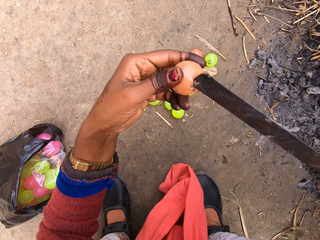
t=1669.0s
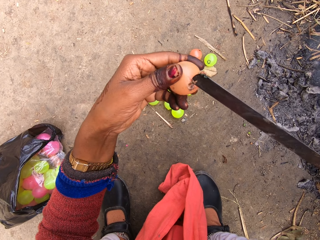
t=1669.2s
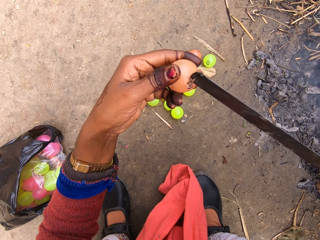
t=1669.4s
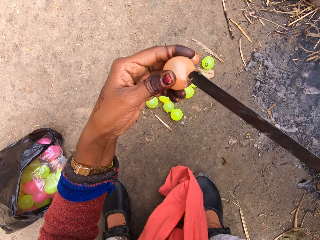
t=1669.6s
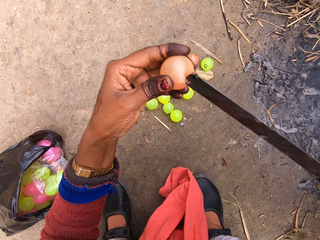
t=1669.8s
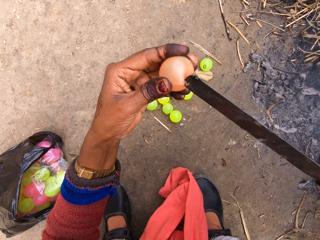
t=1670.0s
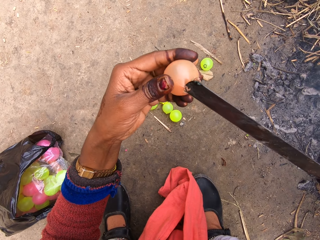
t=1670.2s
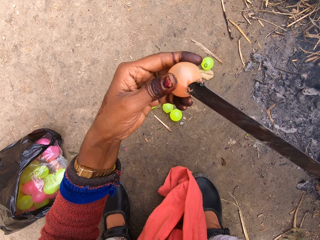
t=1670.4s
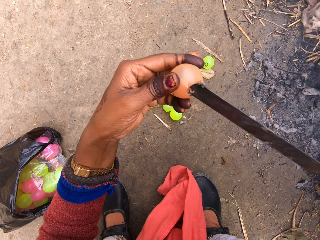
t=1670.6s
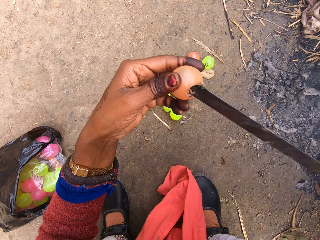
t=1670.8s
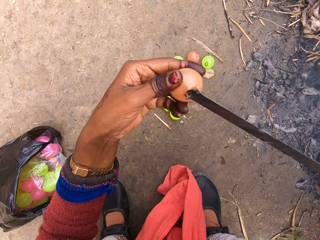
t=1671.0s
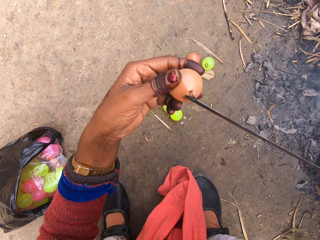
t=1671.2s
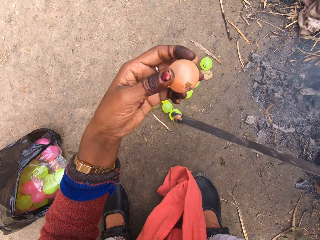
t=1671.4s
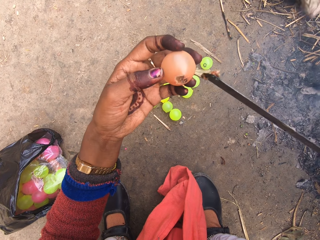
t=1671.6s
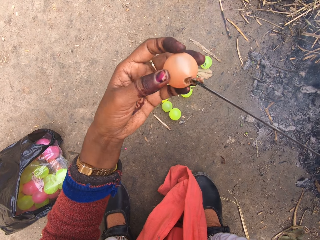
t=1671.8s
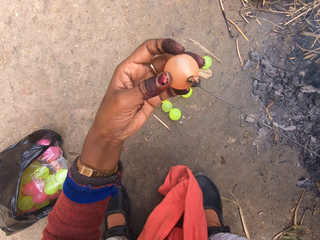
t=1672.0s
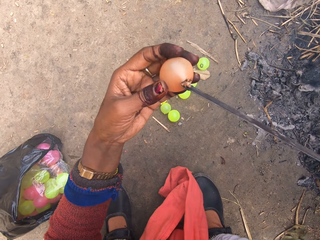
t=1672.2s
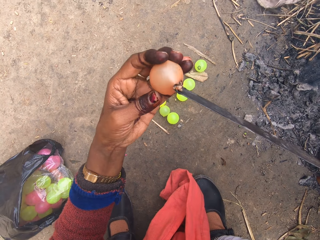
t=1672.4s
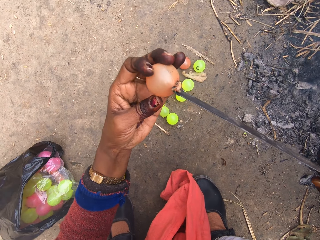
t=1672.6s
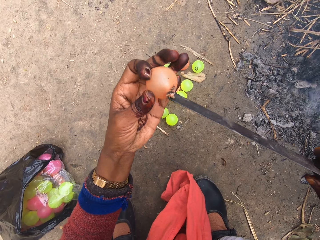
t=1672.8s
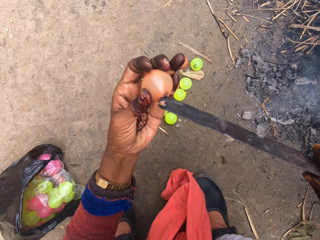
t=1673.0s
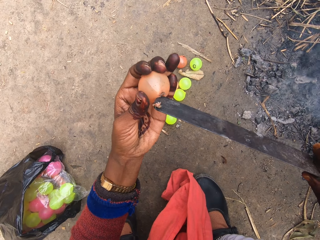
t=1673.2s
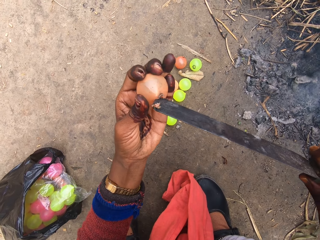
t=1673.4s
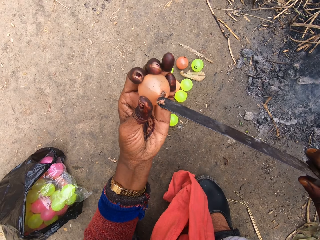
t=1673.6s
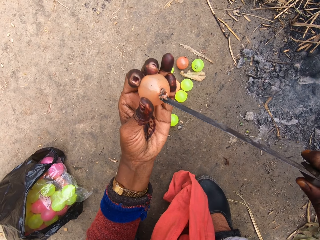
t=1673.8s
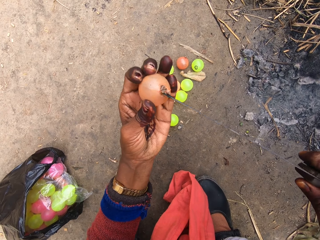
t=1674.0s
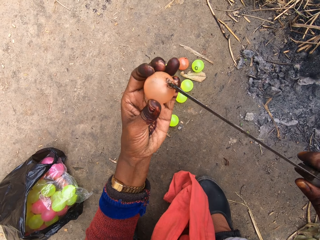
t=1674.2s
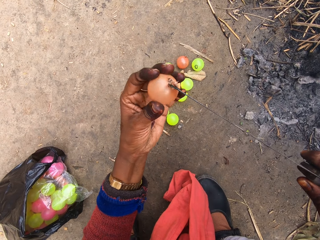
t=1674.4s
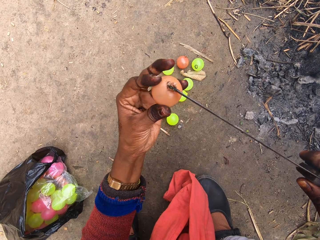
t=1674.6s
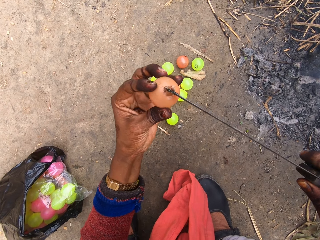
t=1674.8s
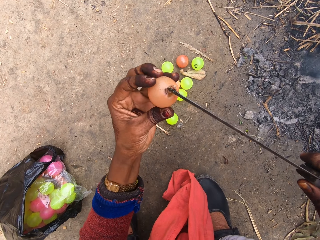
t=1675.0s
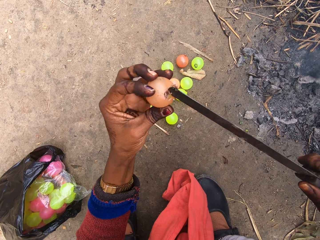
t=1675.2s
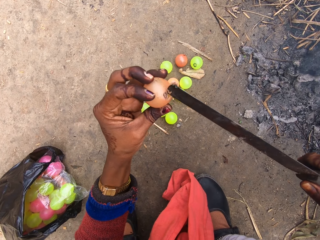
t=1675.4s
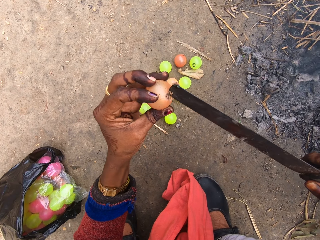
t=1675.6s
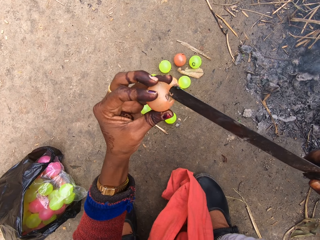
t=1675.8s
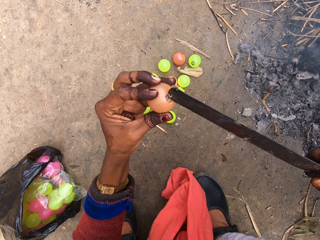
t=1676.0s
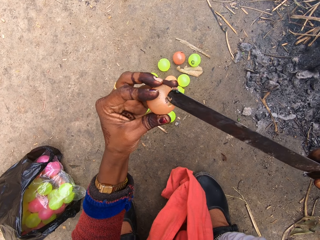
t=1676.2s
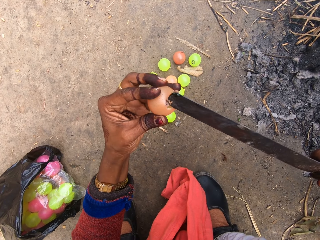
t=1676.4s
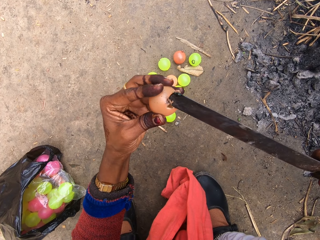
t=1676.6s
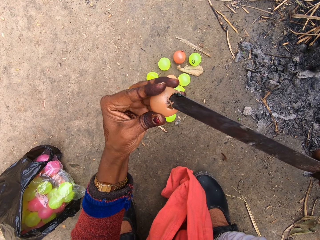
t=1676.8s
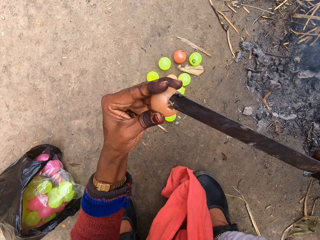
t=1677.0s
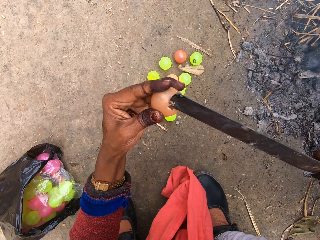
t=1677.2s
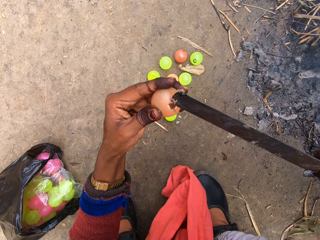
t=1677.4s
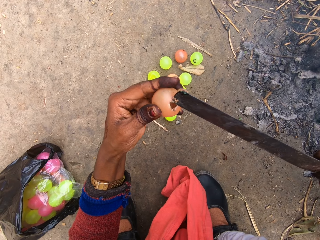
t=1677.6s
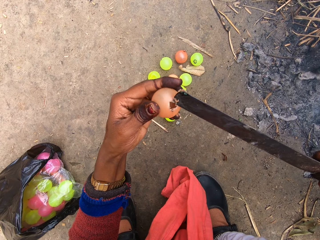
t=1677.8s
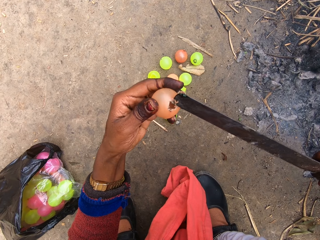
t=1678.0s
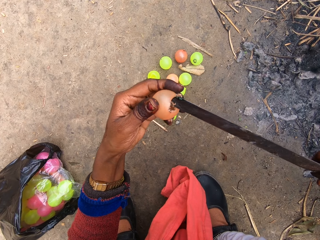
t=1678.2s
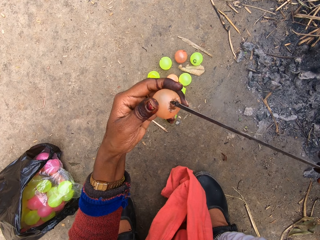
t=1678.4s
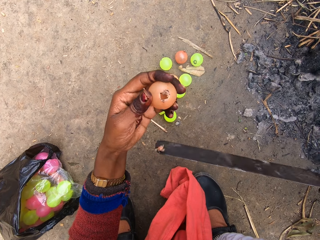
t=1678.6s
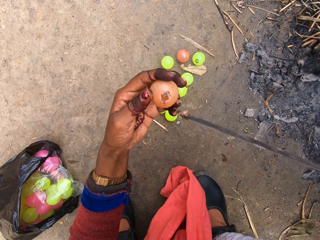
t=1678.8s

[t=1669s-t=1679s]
The camera wearer looks at the small ball. They burn the small plastic ball with the machete.

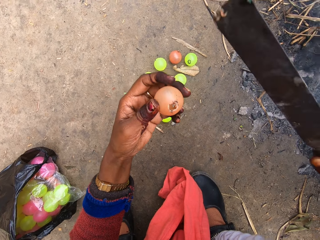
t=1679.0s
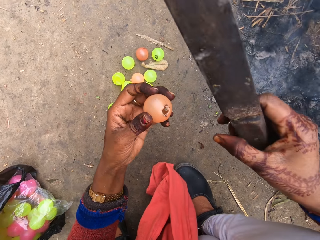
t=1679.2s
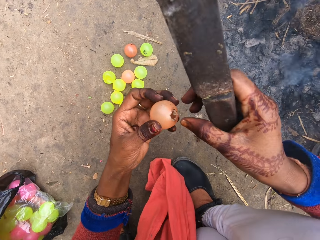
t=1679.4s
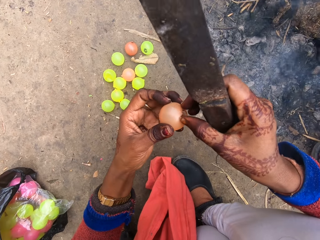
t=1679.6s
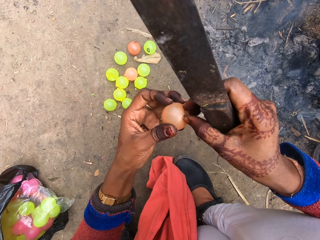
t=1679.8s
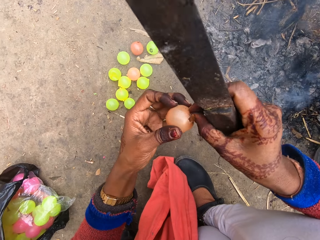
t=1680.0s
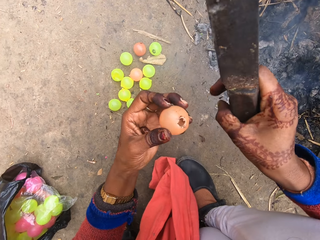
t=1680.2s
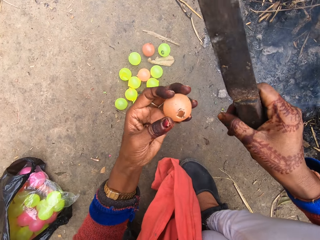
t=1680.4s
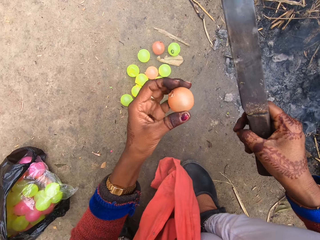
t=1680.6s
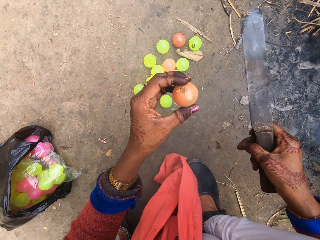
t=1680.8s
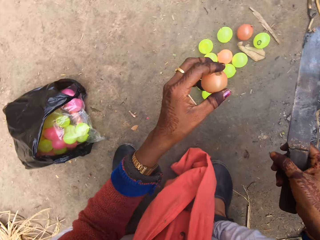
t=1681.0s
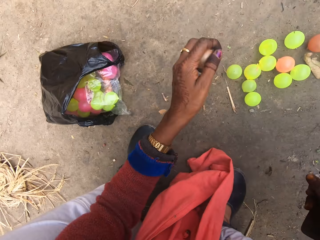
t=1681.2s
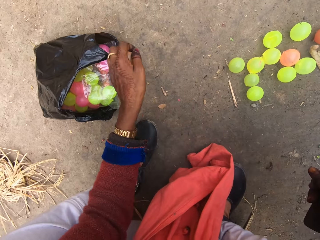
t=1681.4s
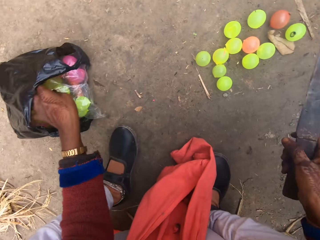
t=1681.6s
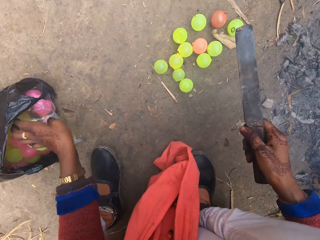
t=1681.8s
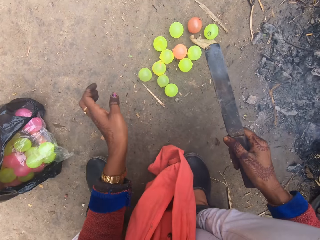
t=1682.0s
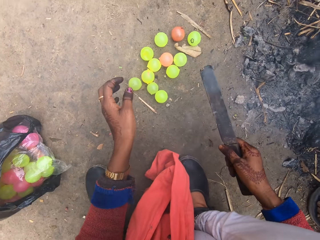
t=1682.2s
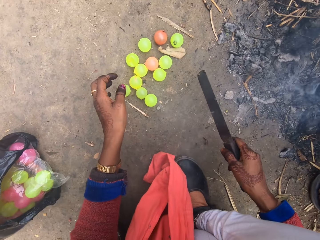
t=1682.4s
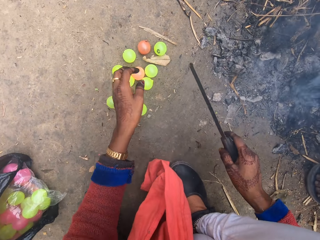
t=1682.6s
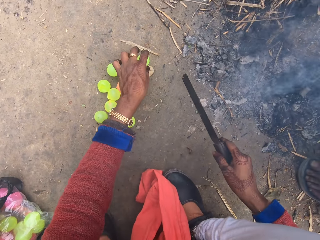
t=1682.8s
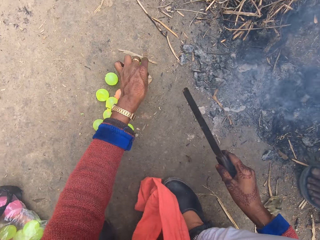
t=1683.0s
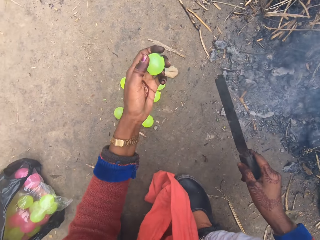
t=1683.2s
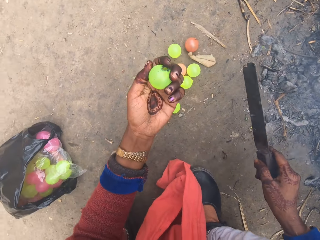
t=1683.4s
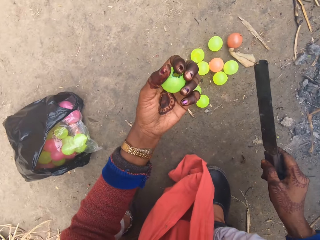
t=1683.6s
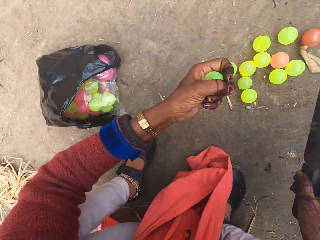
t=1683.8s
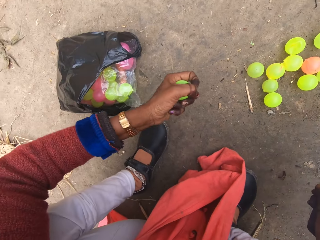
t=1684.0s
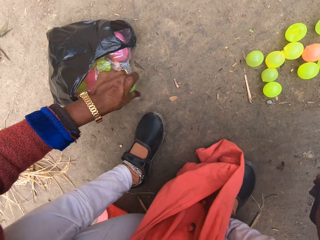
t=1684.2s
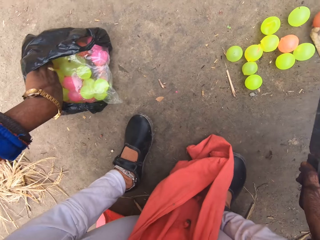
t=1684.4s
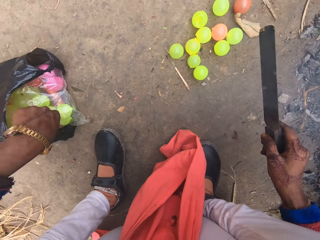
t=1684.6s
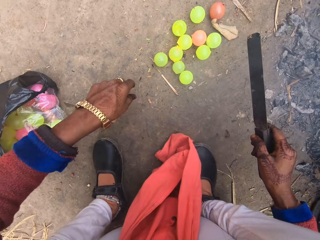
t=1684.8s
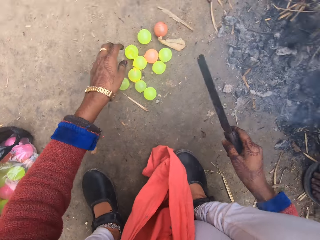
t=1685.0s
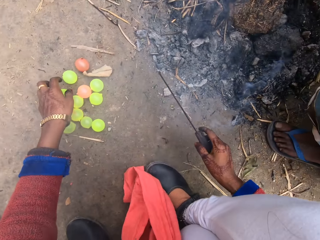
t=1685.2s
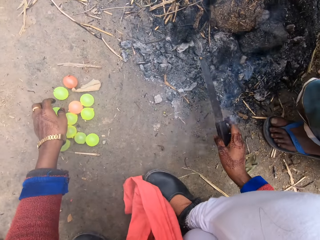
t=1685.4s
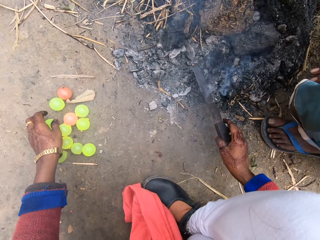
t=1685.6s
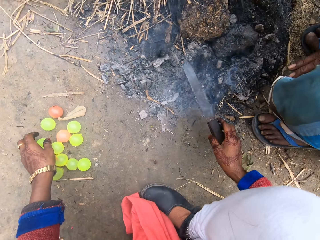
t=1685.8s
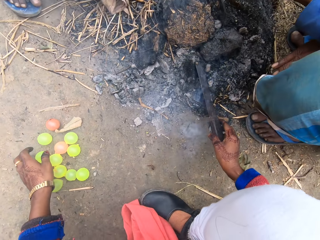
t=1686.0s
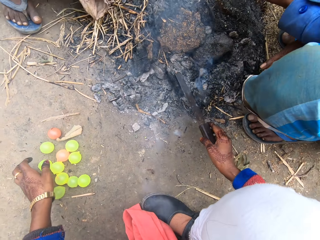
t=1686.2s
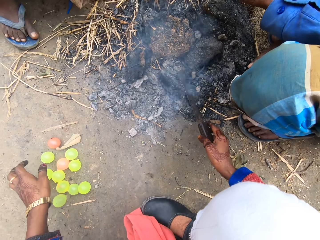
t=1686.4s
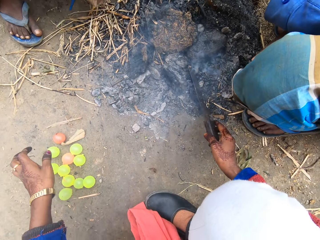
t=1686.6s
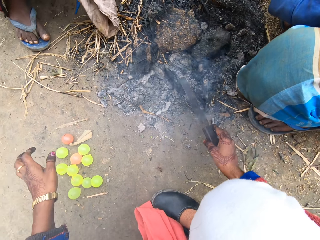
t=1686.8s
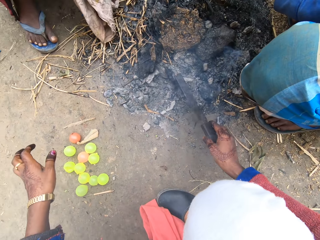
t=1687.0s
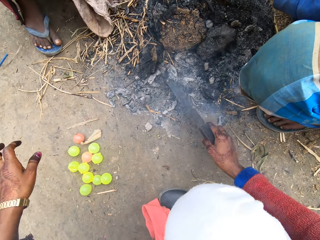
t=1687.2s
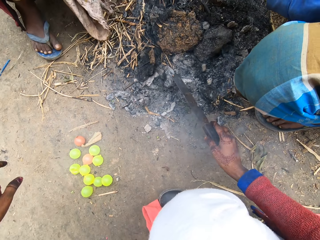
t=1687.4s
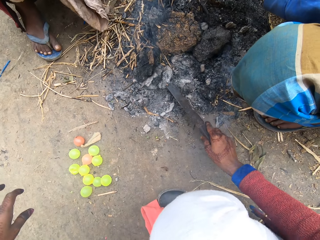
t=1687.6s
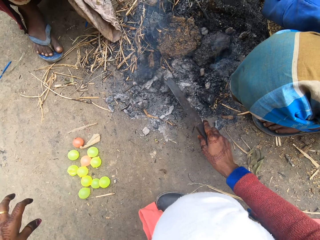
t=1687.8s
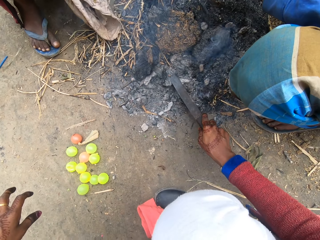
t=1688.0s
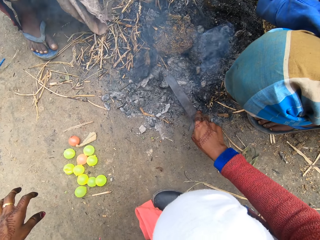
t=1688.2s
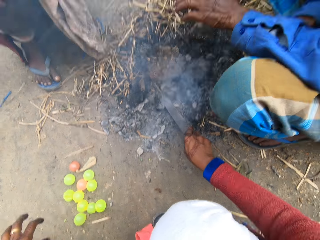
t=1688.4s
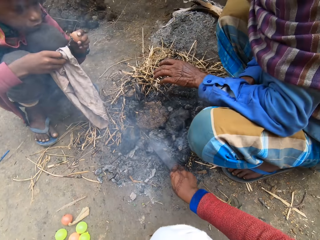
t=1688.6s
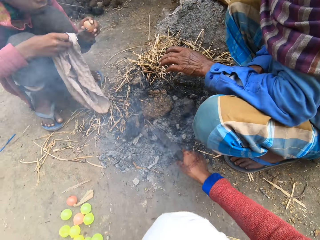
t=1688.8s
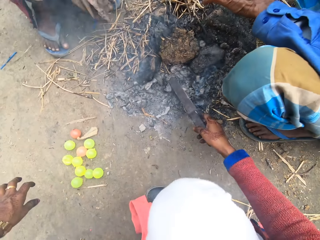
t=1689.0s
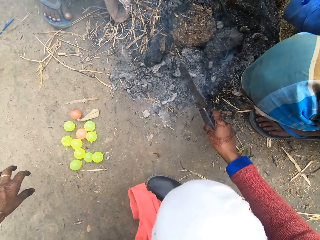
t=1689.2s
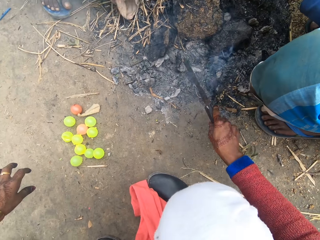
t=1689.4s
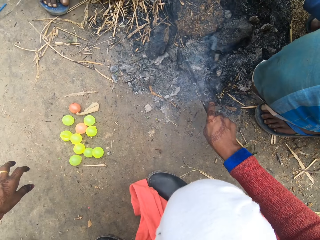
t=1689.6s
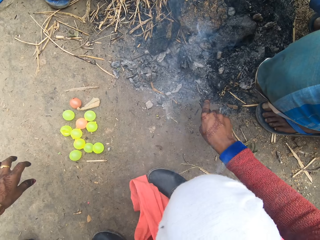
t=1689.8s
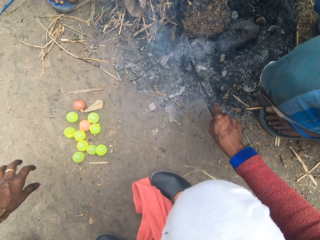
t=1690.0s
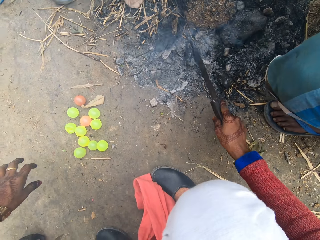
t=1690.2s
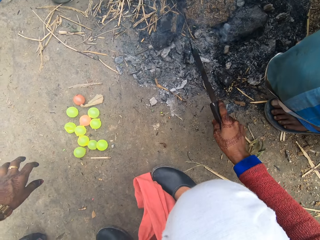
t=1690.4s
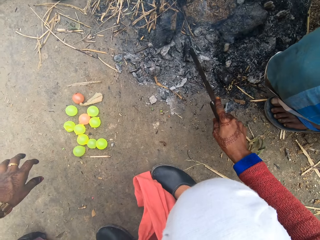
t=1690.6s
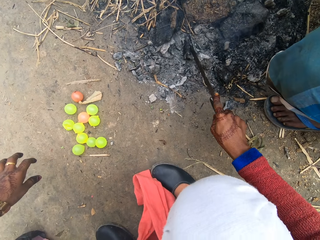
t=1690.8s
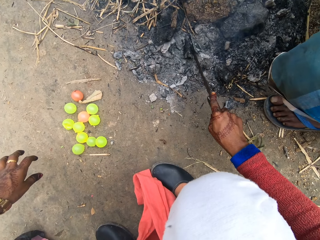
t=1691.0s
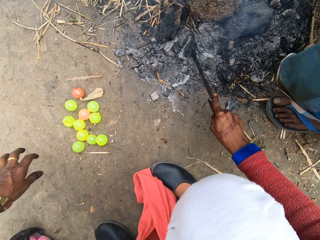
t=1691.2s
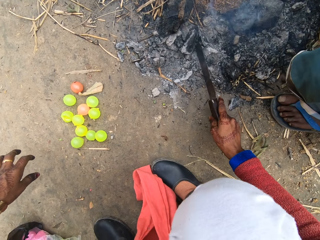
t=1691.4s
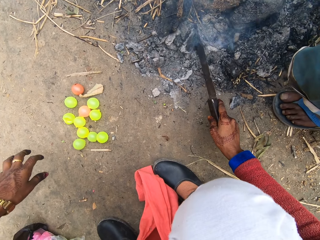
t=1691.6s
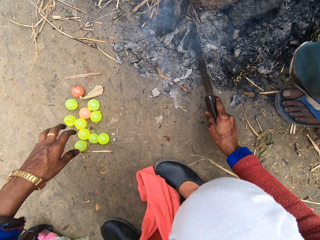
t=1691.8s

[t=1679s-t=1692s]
The camera wearer looks at the small ball. A man squats next to the camera wearer. The camera wearer removes part of the ball with her hand. She looks at the small ball. She puts the small plastic ball in a paper bag or nylon of balls. She turns around. The man squats next to the camera wearer. The camera wearer looks around. She picks another small plastic ball from the ground. She looks at the small ball and presses the small ball. She puts the small plastic ball in the paper bag. She turns around. The man squats next to the camera wearer. The man squats next to the camera wearer again. The camera wearer moves her hand over the small plastic ball. She moves the machete on the fire place. The man sits beside the camera wearer. The camera wearer moves a charcoal on the fire place with the machete. A boy squats. The camera wearer presses a charcoal on the fire place with the machete. The boy burns a small plastic ball with a nail. The camera wearer cuts a charcoal on the fire place with the machete.
